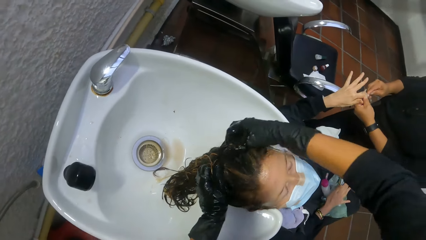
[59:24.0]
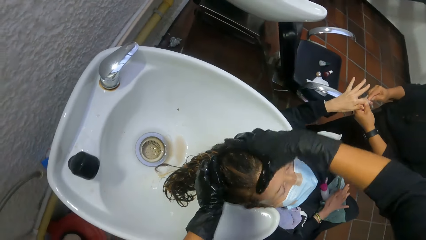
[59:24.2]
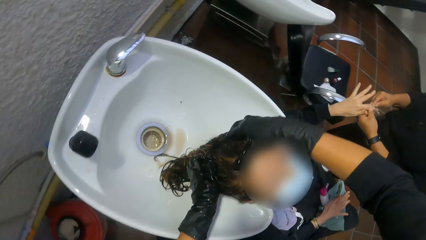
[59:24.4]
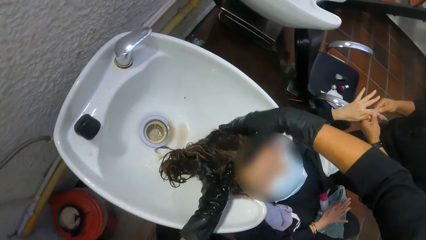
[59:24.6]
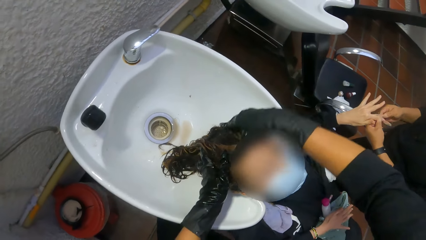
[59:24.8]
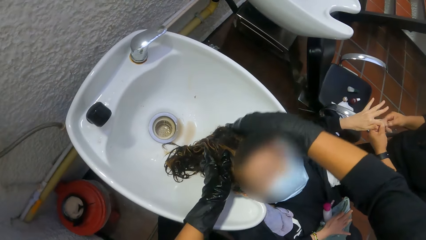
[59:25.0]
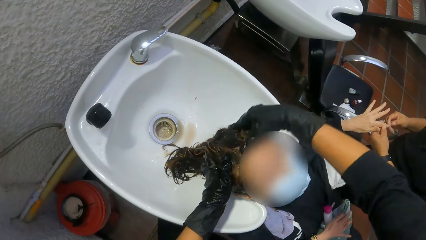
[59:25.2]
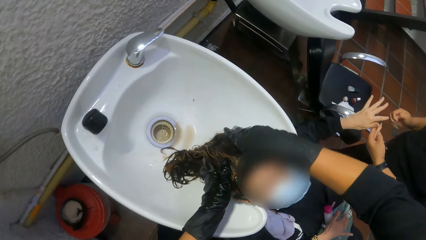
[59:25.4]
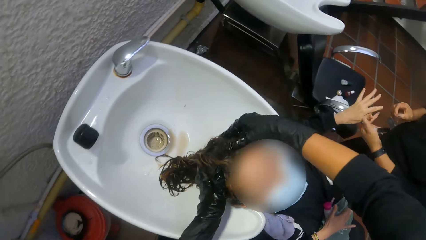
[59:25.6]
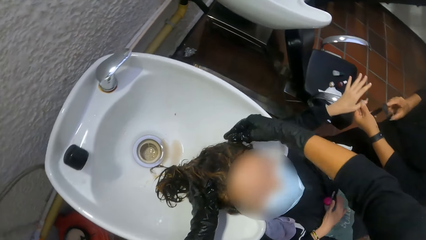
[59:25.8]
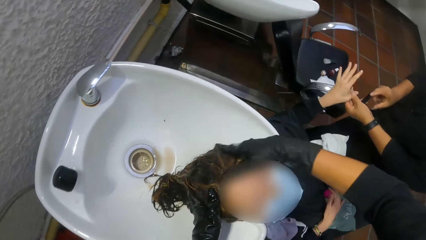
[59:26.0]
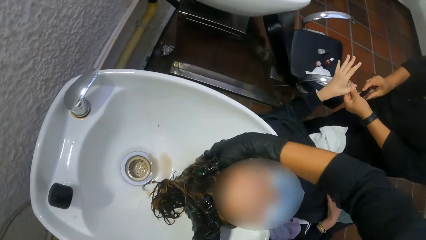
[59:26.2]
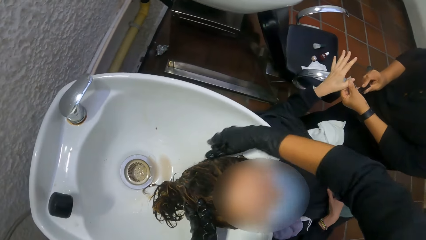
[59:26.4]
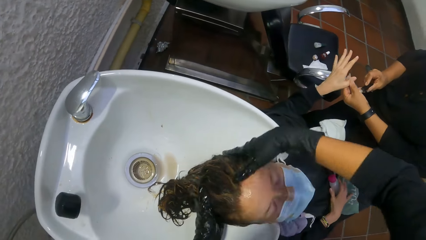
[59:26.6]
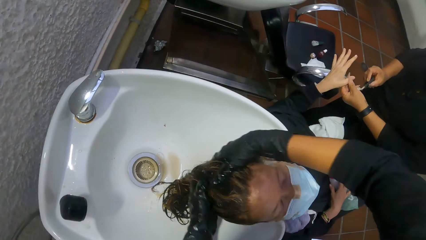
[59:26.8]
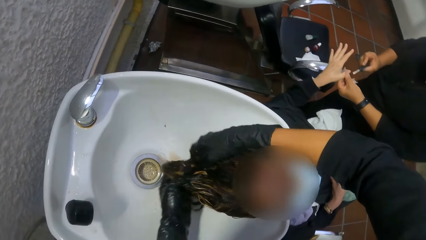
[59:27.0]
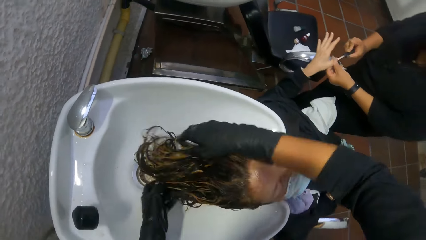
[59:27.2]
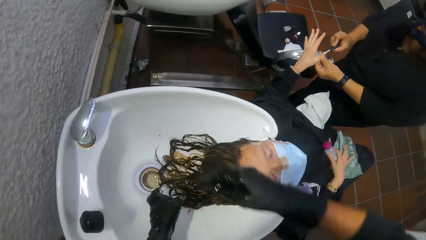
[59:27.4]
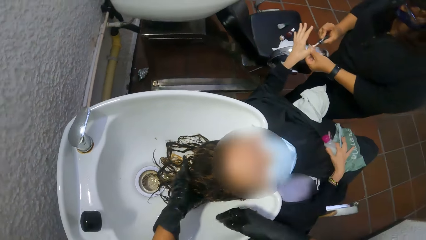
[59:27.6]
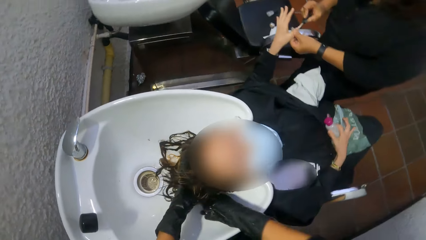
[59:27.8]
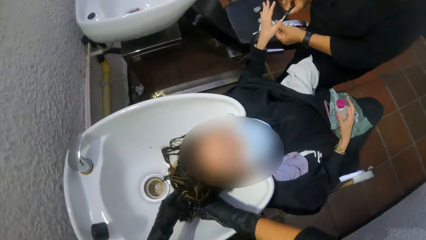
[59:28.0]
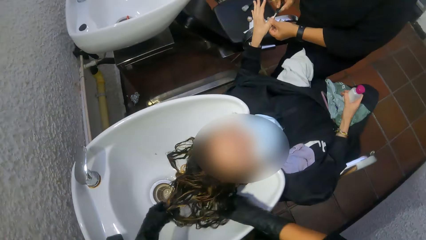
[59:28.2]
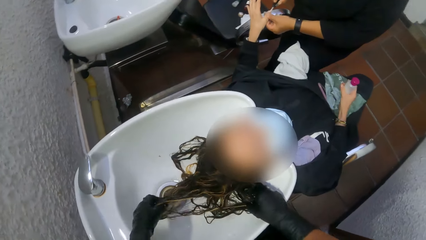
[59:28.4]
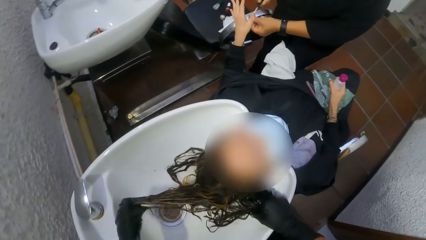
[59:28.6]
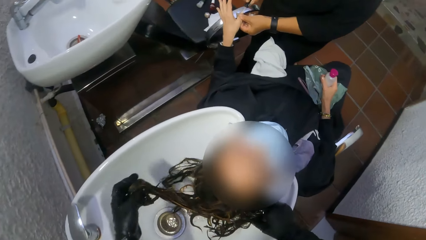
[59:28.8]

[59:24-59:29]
The camera wearer washes a woman's hair.

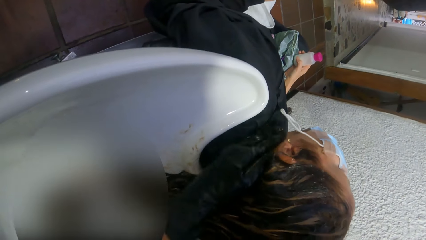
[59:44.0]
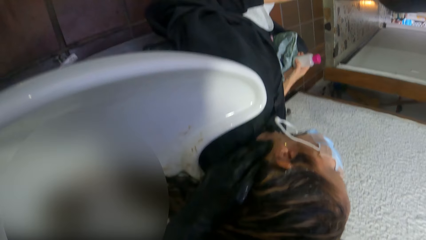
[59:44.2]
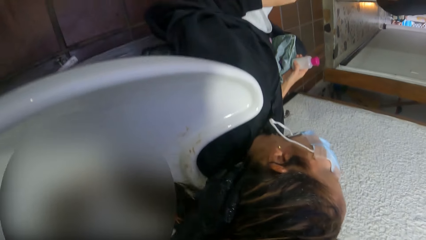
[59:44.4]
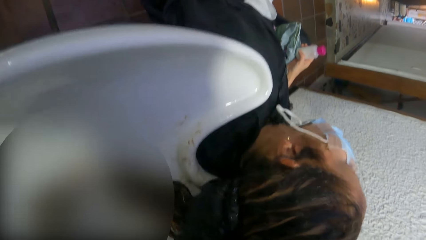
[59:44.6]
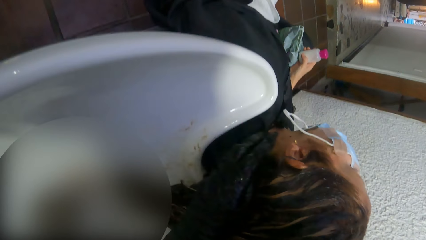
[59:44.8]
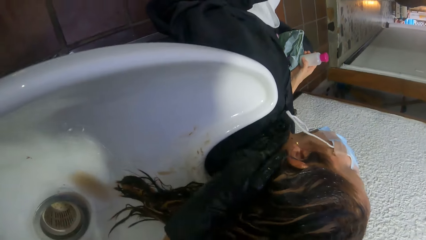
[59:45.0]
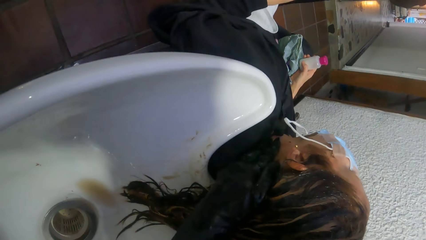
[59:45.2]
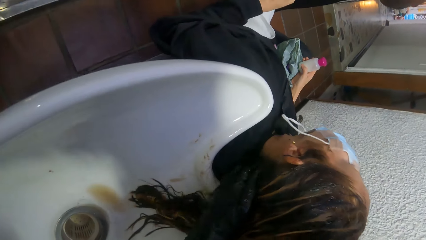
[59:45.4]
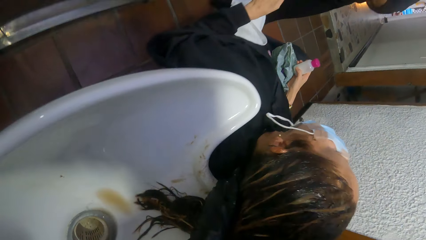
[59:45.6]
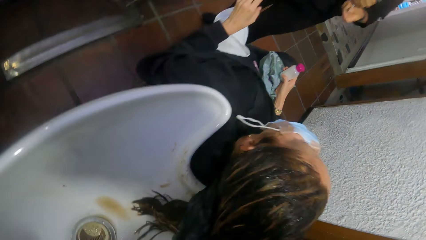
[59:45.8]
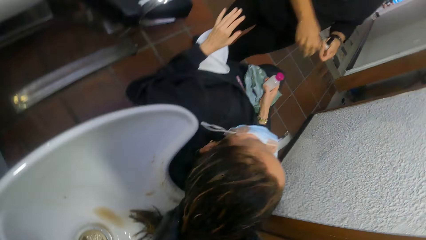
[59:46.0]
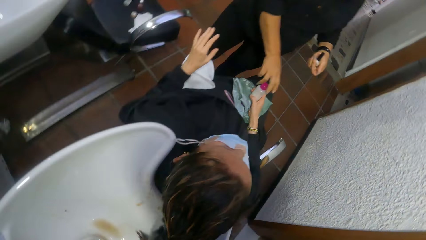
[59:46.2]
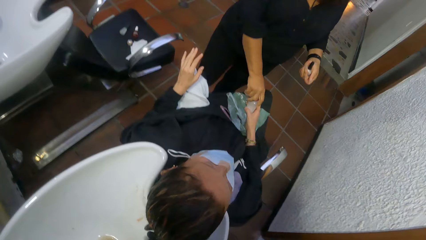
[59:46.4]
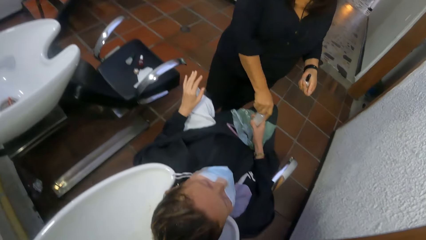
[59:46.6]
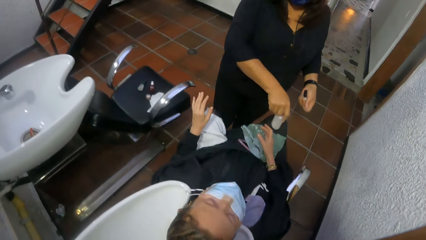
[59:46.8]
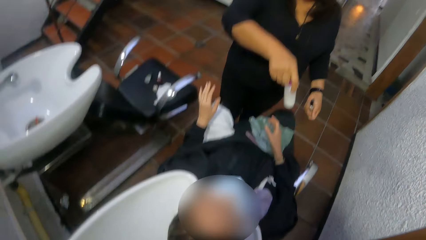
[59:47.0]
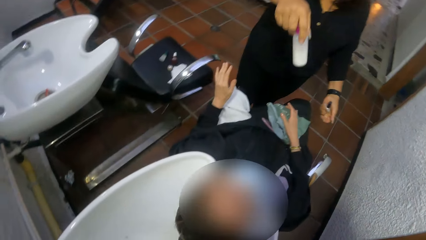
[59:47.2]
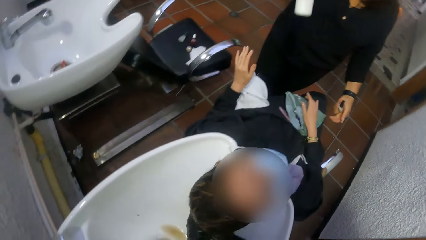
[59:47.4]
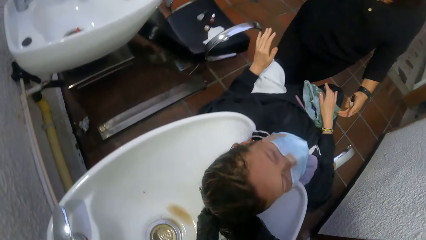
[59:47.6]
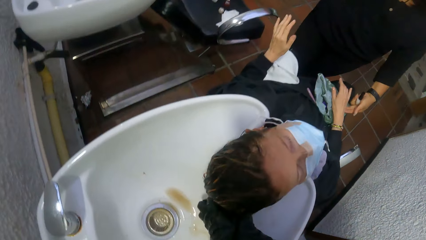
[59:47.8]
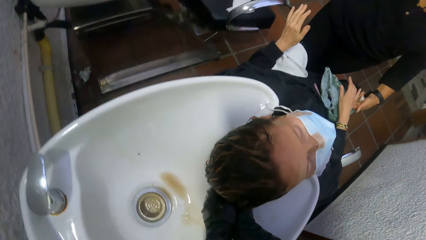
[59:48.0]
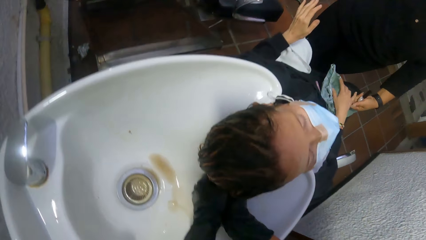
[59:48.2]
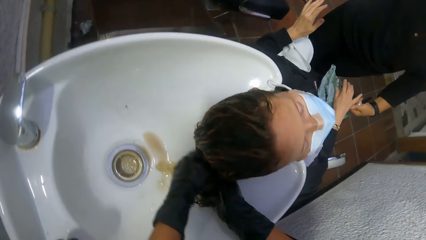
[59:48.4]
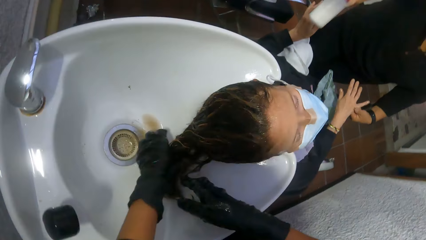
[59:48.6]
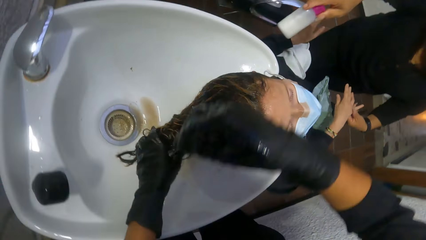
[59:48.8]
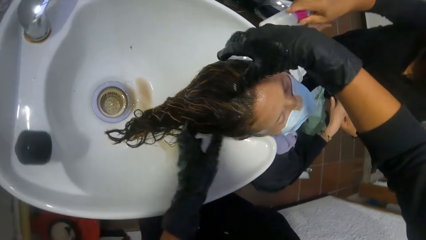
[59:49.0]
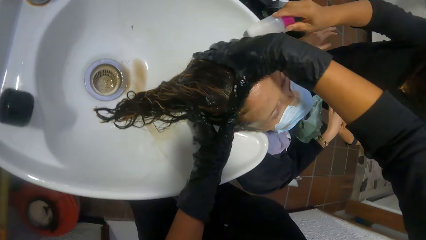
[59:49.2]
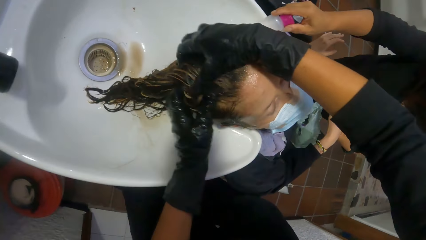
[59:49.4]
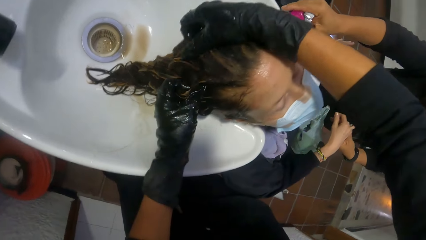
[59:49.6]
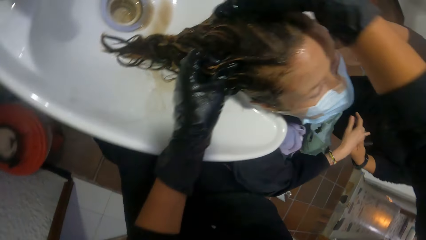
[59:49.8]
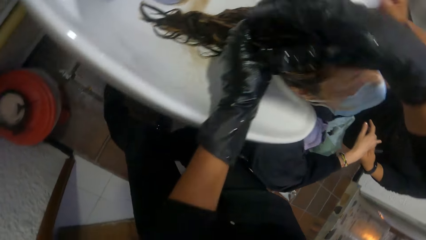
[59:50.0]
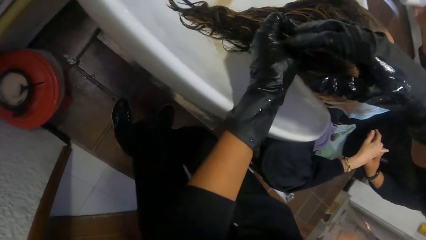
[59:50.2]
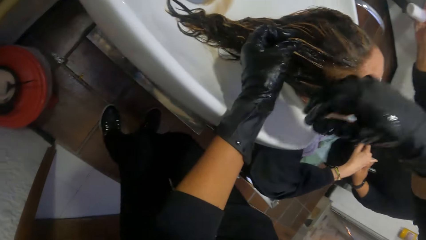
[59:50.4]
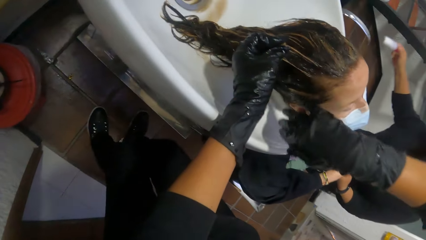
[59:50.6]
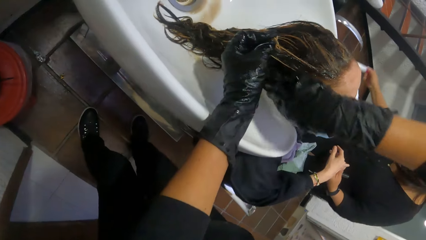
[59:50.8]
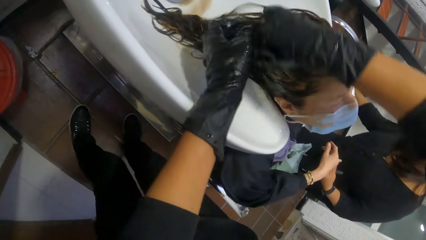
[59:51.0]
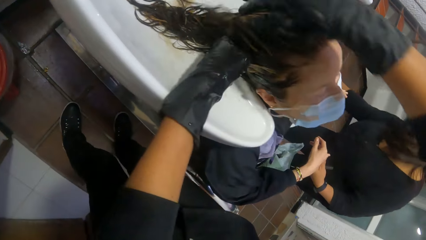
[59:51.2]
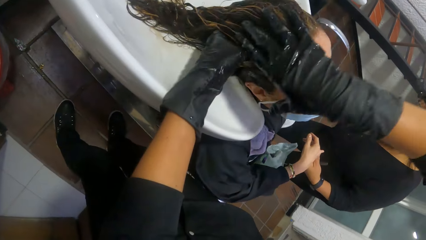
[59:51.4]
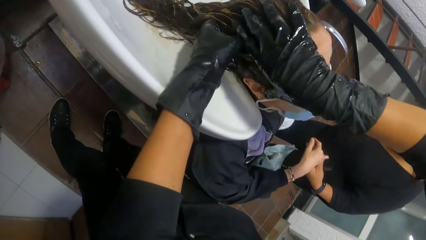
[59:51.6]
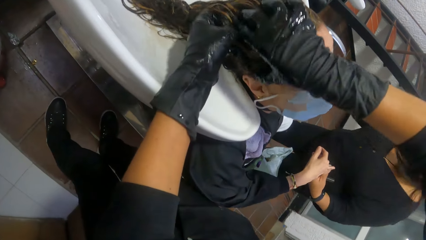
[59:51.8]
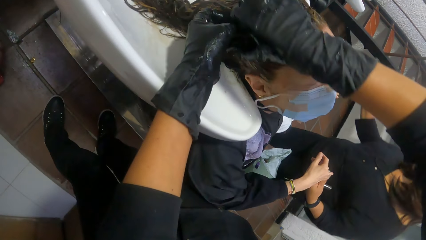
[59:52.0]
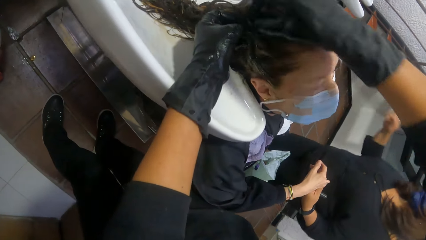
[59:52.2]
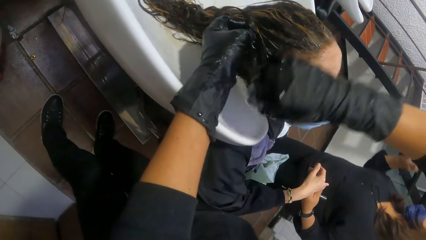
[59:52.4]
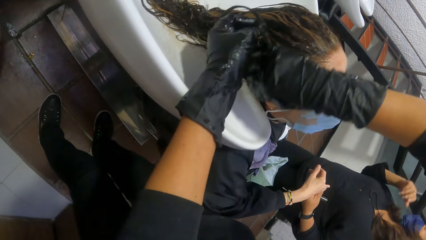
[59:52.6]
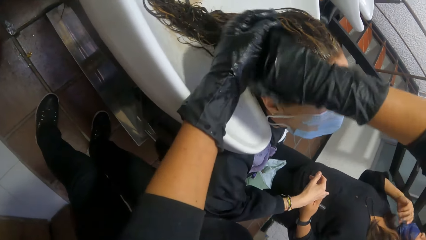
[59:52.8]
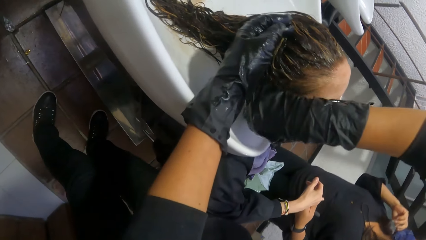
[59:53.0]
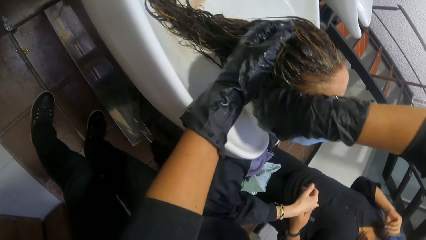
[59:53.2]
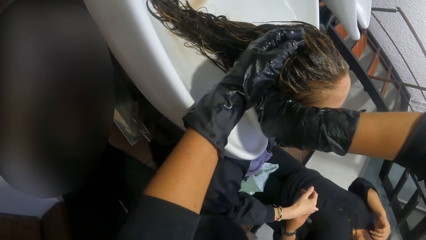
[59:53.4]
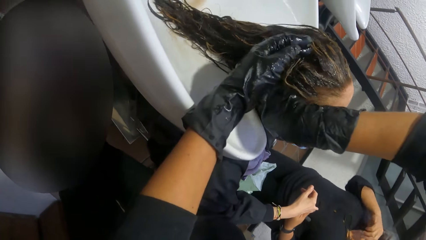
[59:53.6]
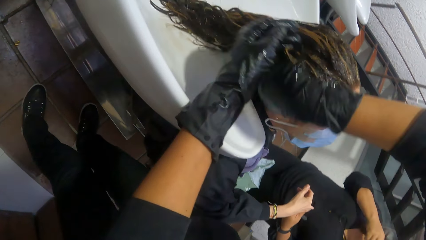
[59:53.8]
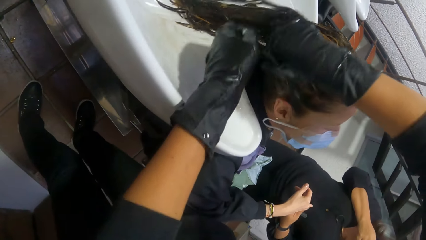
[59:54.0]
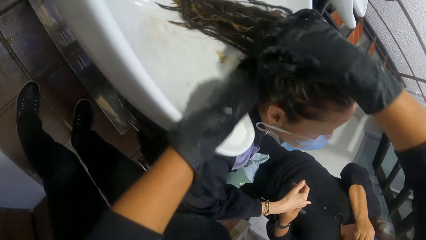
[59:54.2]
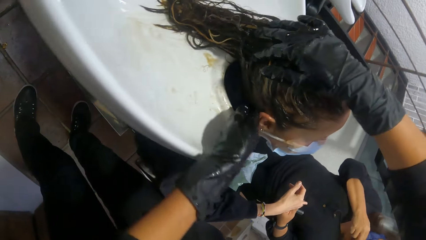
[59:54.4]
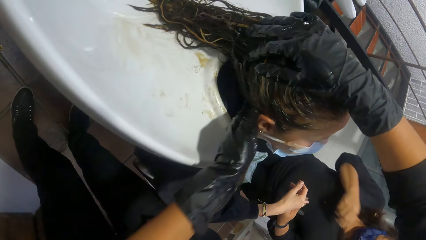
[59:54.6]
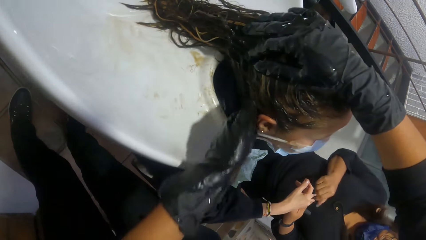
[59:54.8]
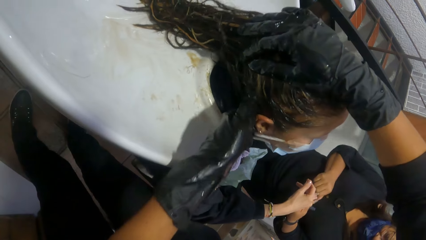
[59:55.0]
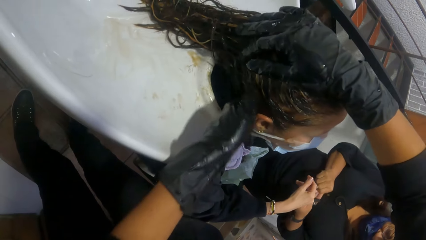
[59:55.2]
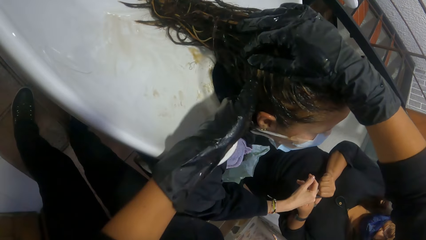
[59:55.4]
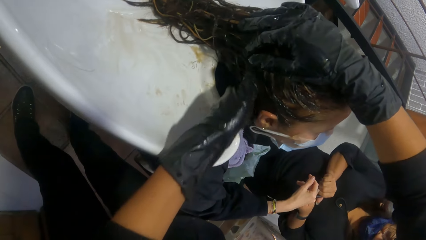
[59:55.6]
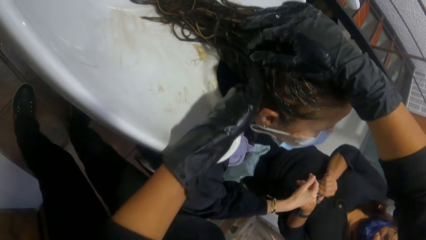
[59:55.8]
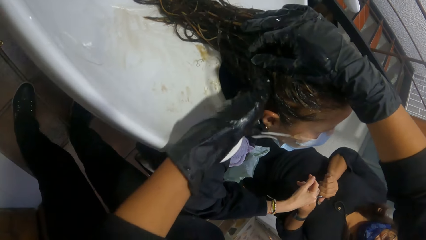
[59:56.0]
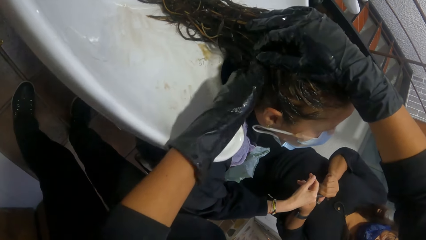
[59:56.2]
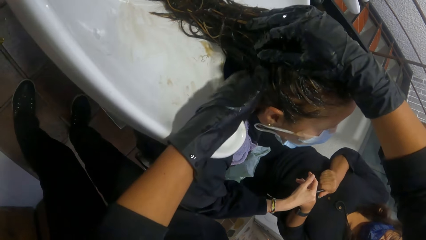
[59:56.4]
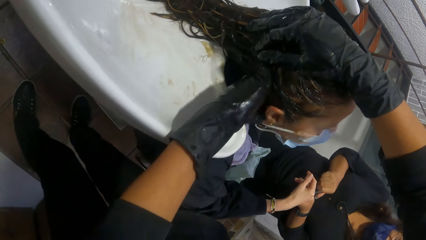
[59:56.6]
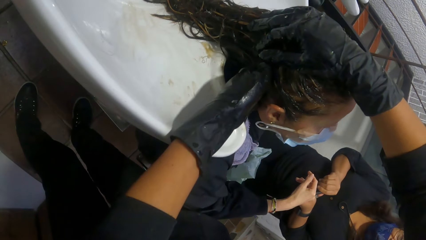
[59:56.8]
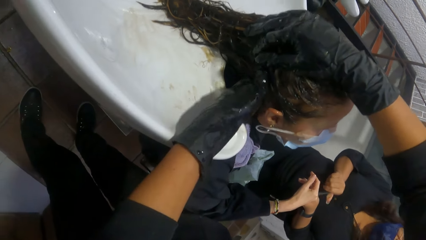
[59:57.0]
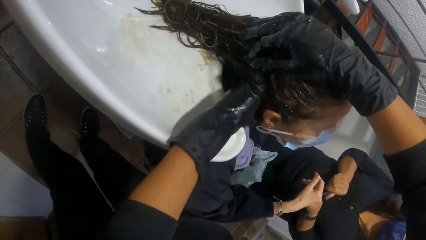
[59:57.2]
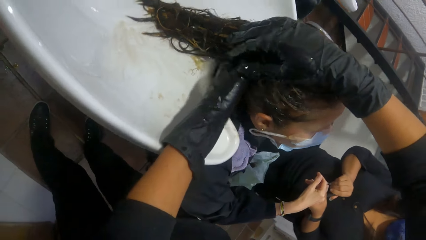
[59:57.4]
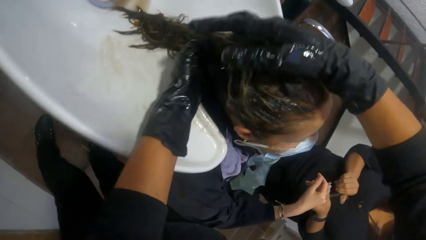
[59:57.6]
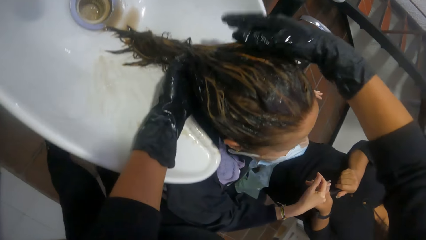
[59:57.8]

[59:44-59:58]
A woman takes a shampoo bottle from another woman with her right hand. The first woman places the shampoo bottle on a salon chair with her right hand. The first woman opens a manicure bottle in her hands.
